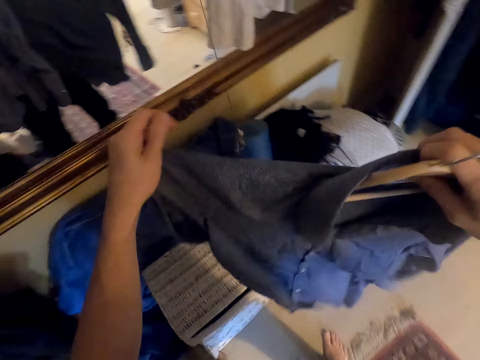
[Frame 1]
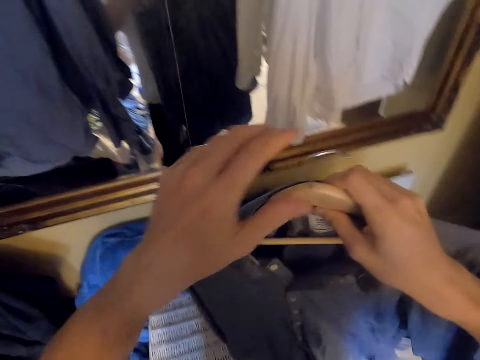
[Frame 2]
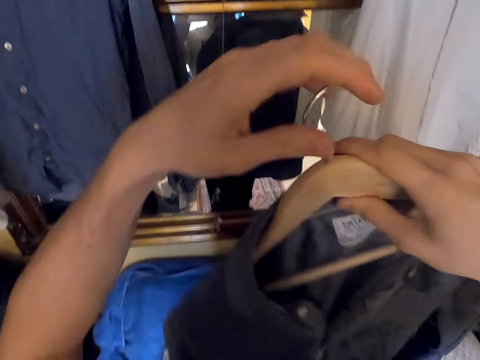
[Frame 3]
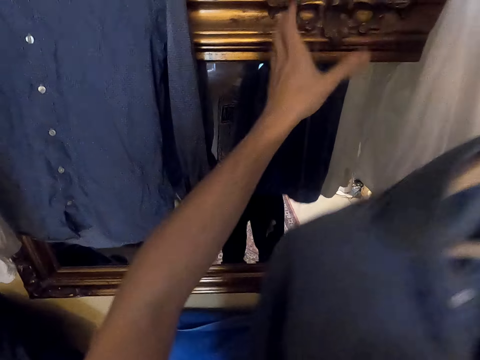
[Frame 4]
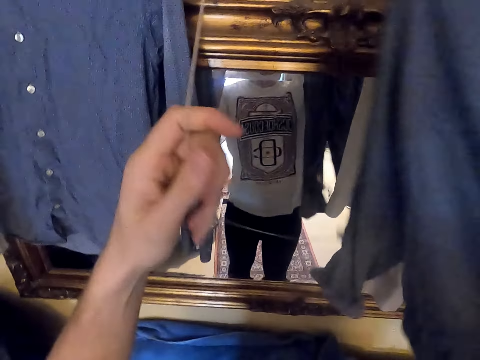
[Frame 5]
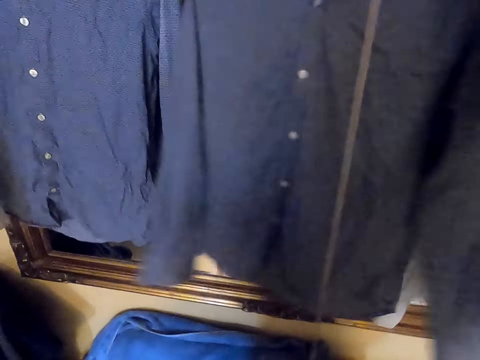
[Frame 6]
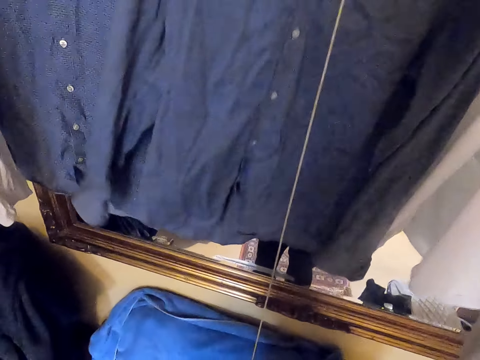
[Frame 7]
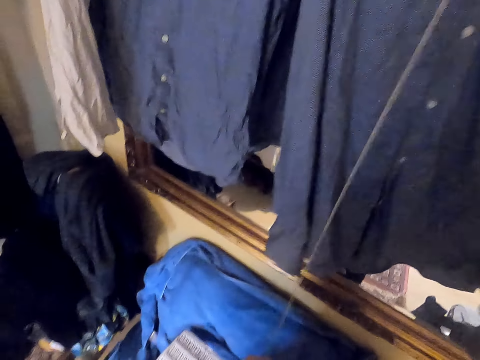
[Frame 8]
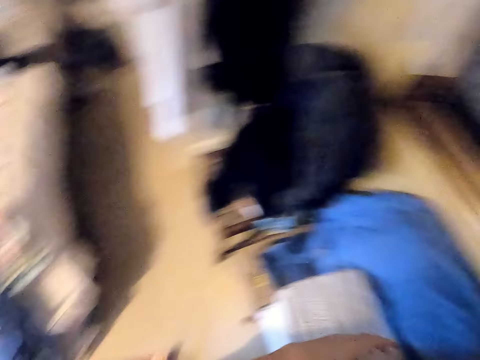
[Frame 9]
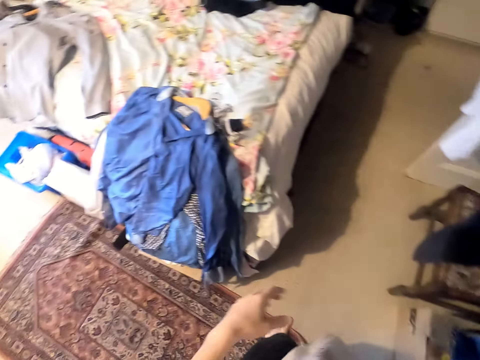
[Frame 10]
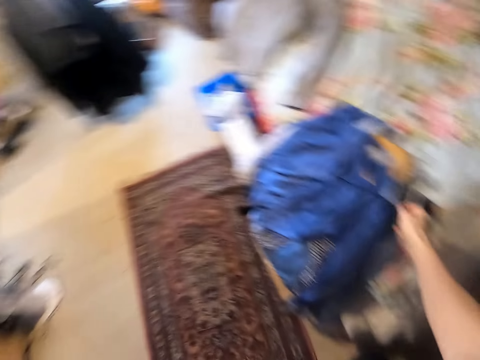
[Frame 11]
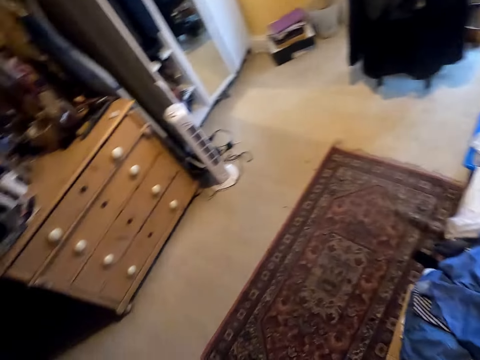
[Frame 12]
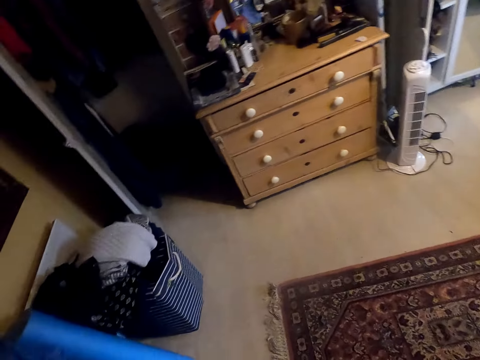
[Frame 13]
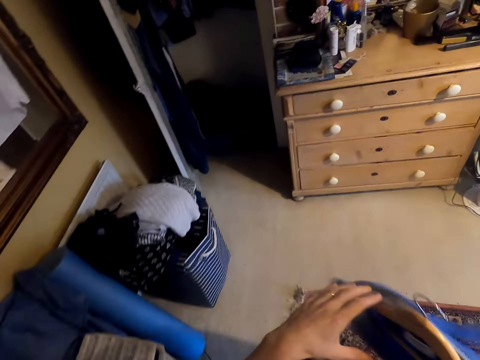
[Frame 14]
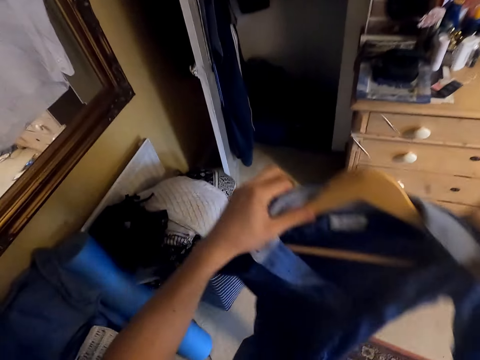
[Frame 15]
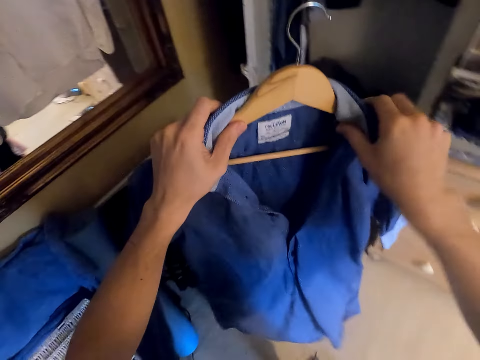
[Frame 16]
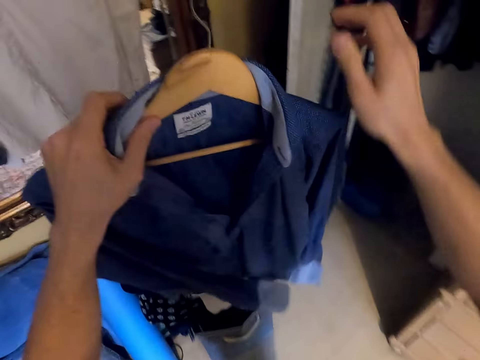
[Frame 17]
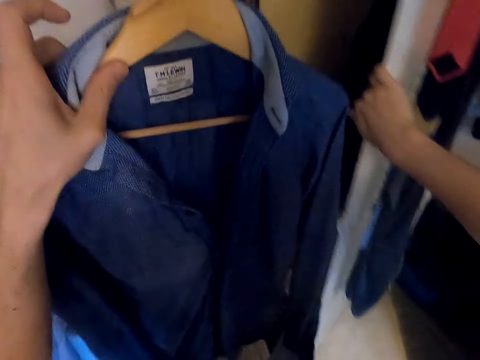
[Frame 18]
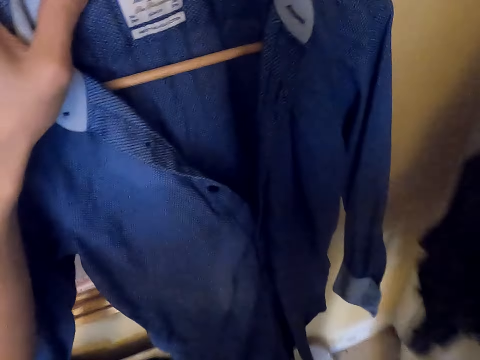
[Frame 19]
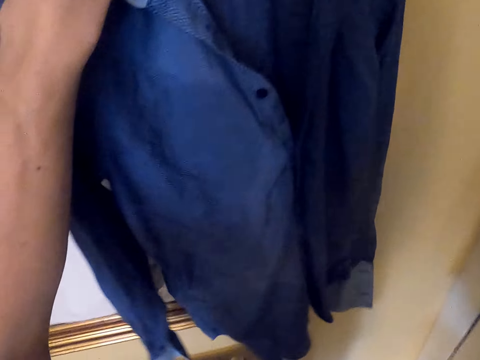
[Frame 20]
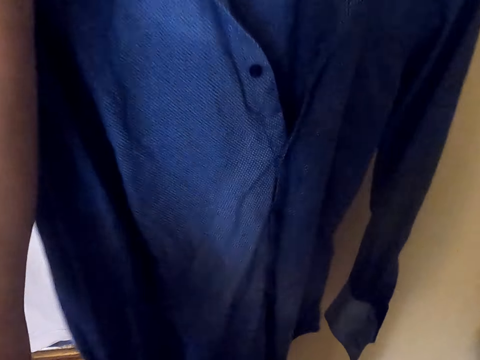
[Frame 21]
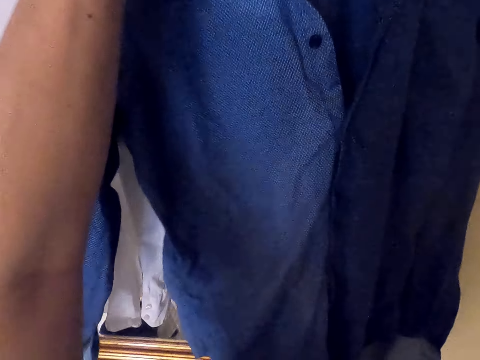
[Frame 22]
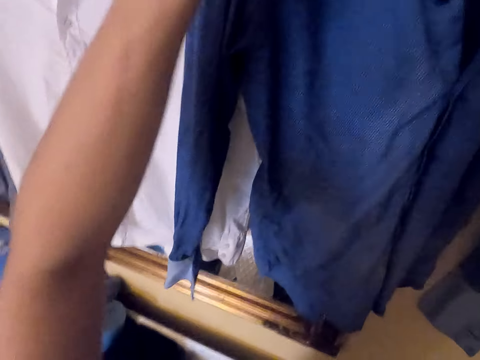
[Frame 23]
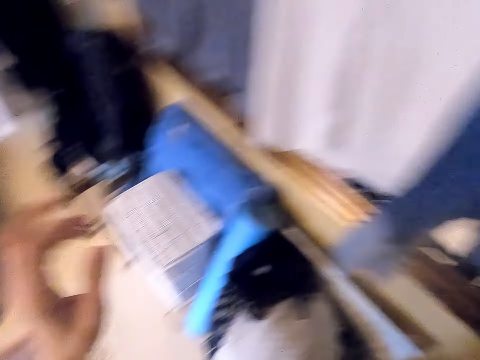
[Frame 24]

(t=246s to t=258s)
The camera wearer touches the shirt. They hold the hanger. They move a string. They hang the shirt. They move around. They pick a shirt from the bed. They hold the shirt. They adjust the shirt on the hanger. They hang the shirt. They move the closet door.

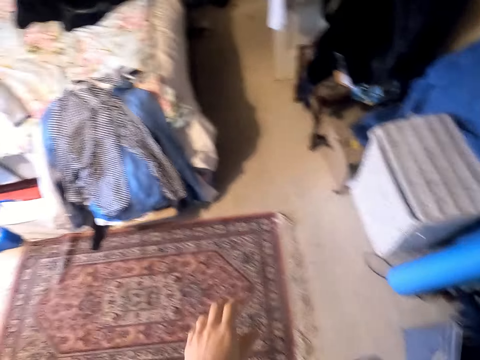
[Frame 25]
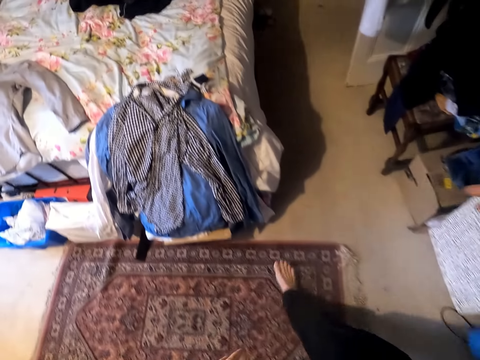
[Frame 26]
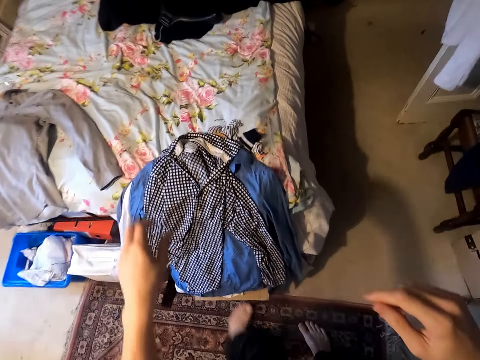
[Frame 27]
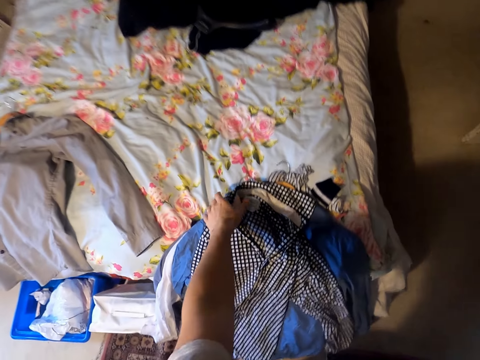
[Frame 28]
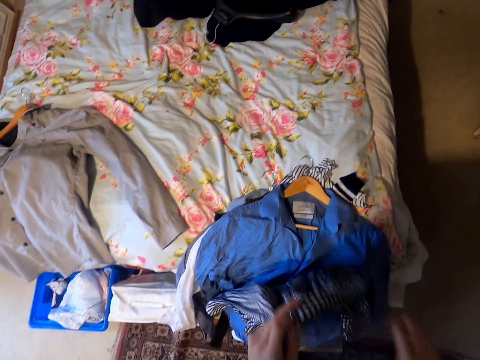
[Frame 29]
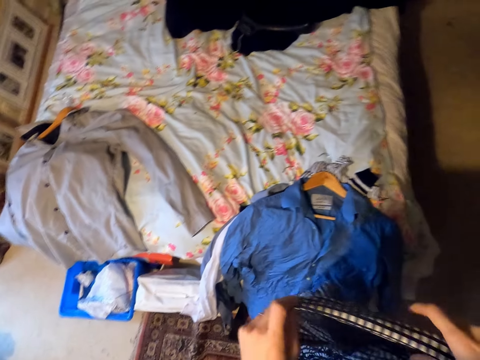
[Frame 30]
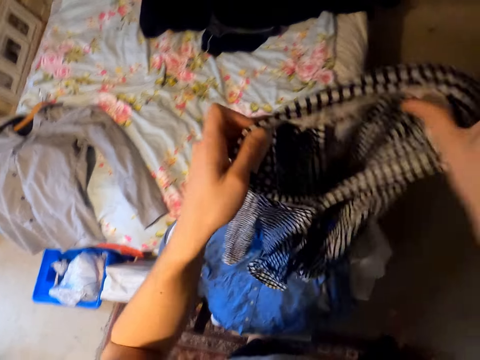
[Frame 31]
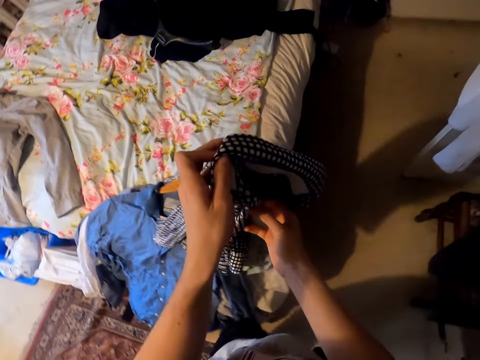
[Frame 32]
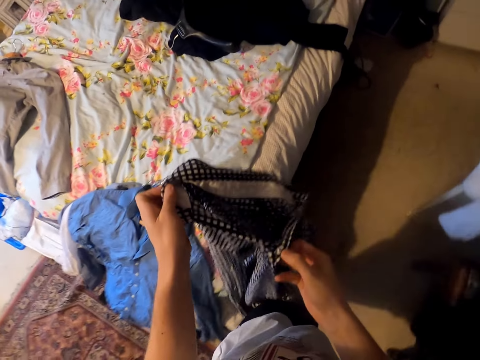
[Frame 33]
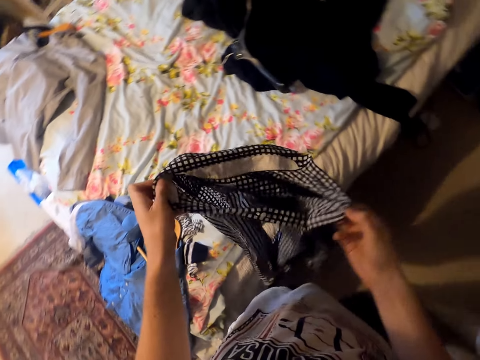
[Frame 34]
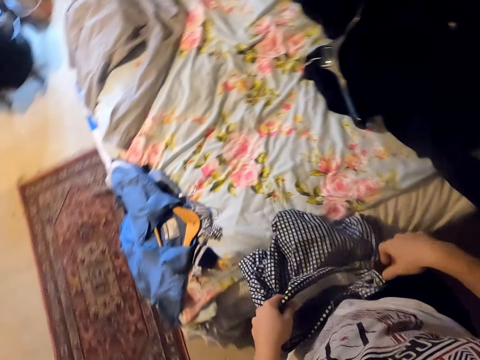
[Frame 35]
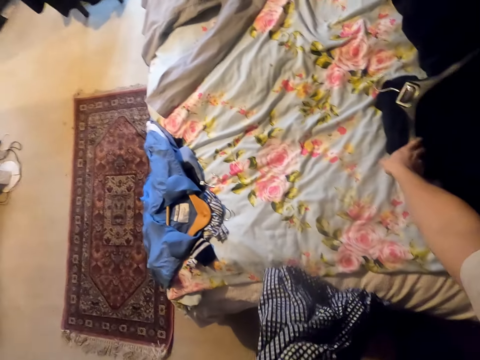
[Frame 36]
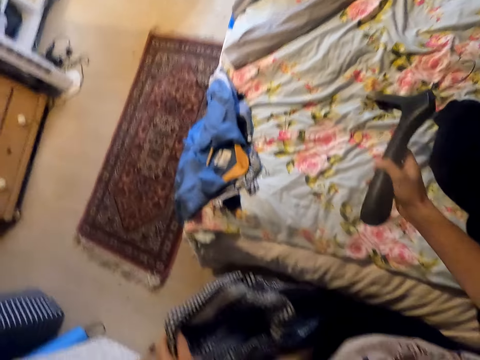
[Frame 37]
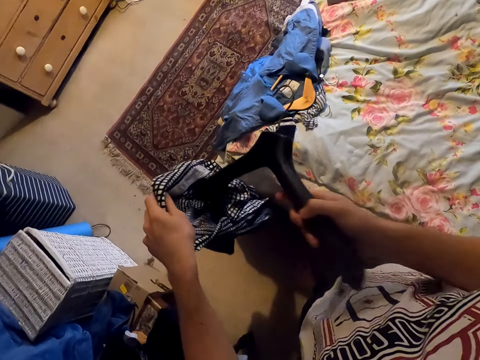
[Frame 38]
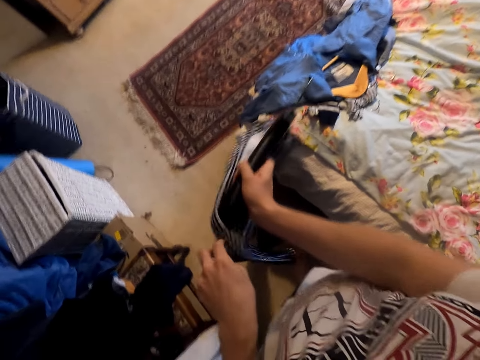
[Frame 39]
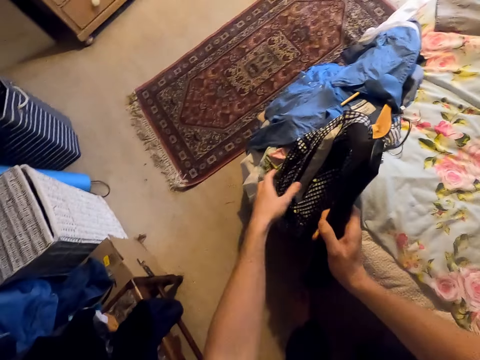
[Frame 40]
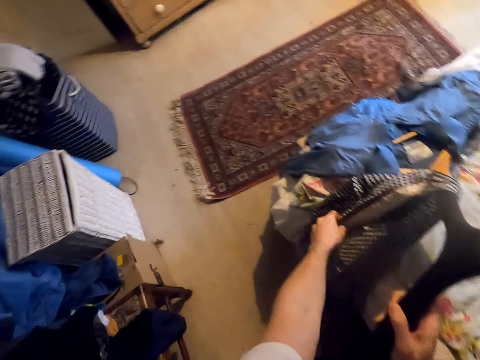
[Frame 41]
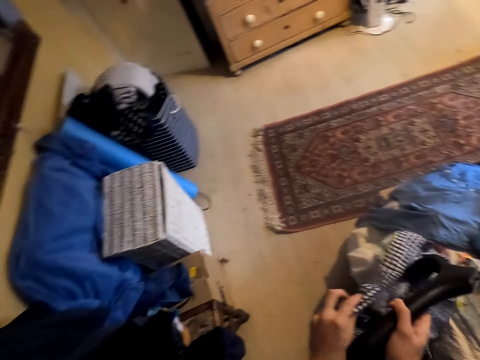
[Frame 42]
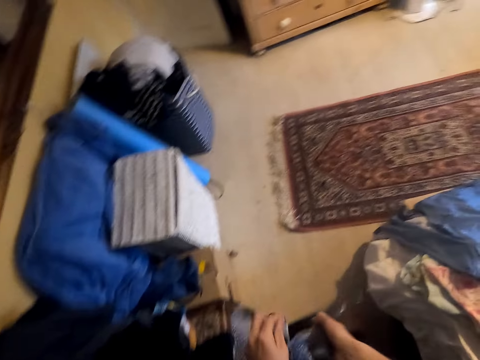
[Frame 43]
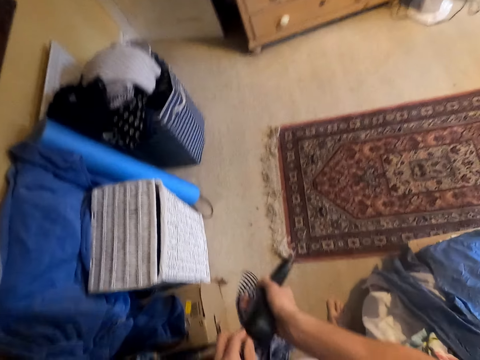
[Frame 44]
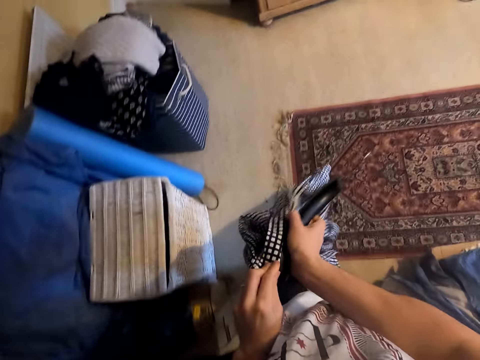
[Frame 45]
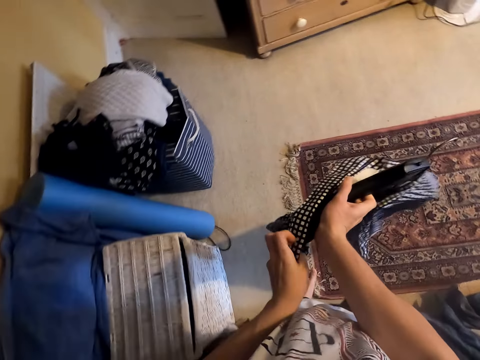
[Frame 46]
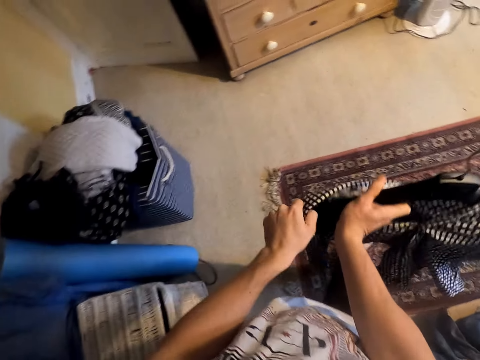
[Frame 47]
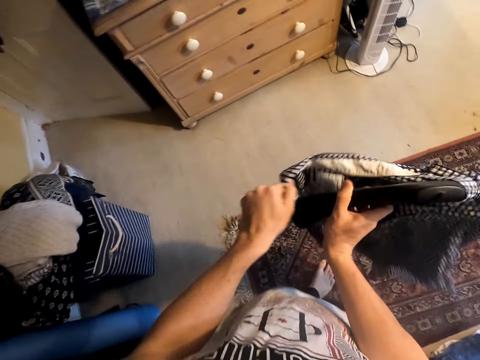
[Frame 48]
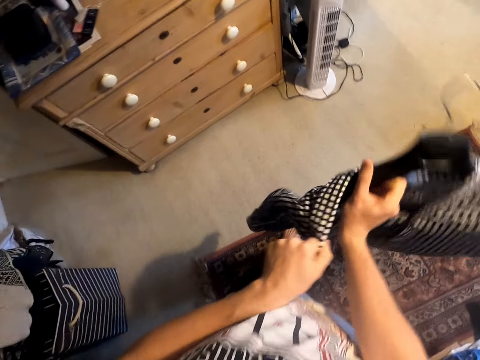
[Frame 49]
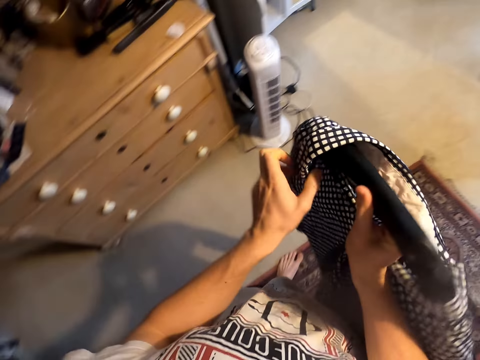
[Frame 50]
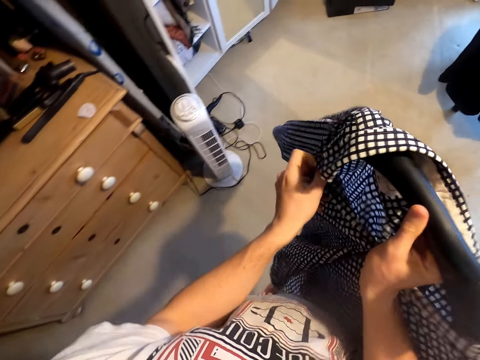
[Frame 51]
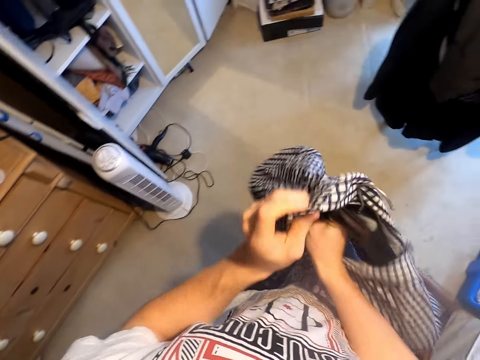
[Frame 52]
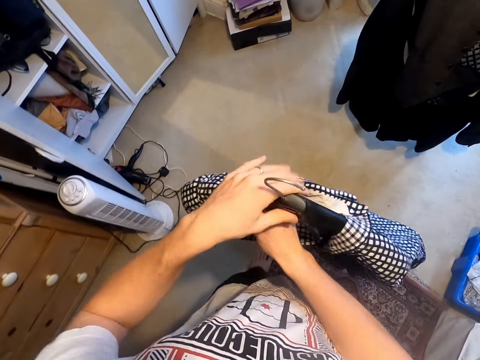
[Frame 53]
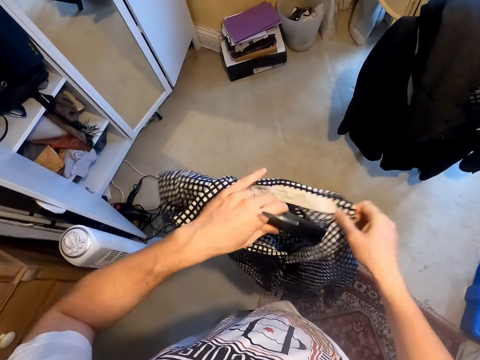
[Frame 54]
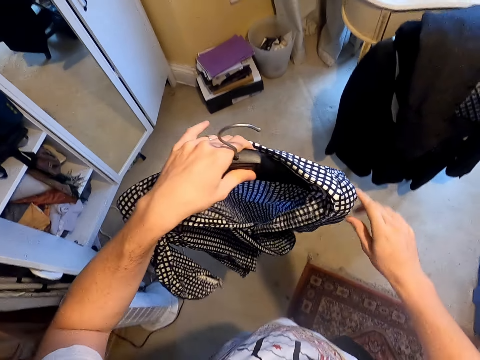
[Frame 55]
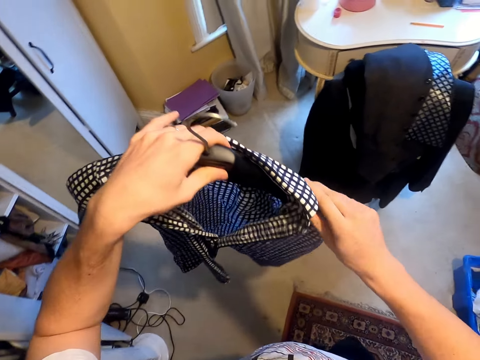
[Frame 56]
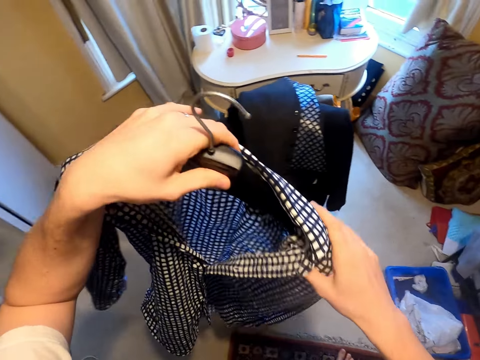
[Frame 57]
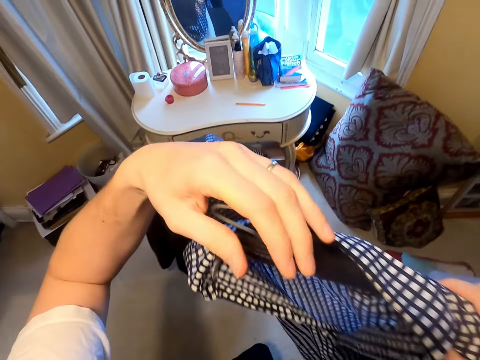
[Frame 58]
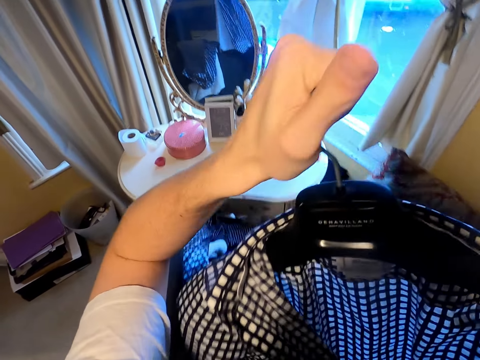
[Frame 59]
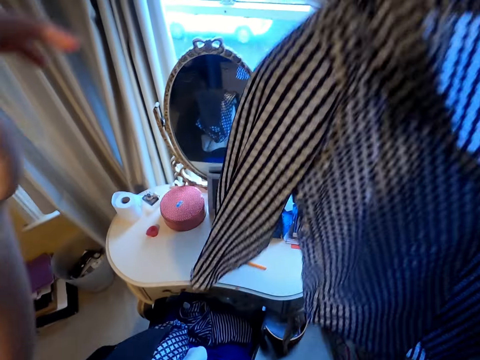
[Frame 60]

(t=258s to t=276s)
The camera wearer moves around. They pick the shirt from the bed. They hold the shirt with the other hand. They move around. They pick a hanger from the bed. They put the shirt on the hanger. They hold the shirt. They move around. They hold the hanger. They adjust the shirt on the hanger. They adjust the hanger.
